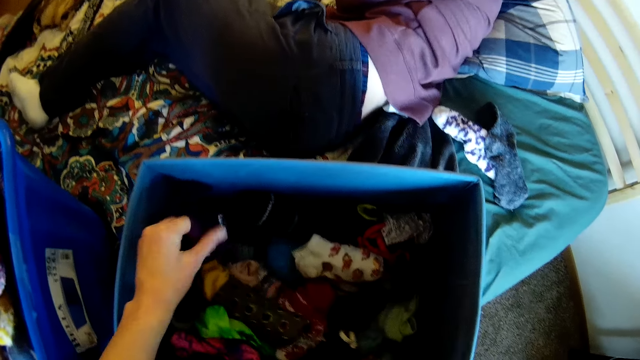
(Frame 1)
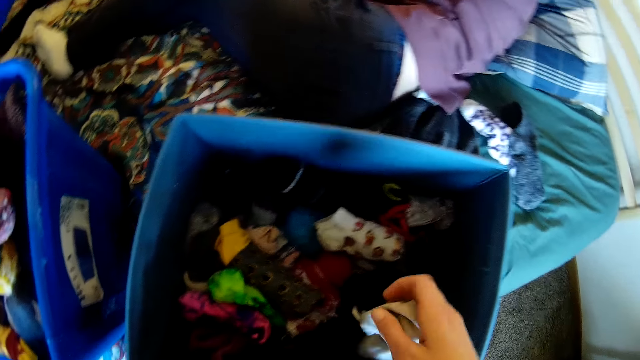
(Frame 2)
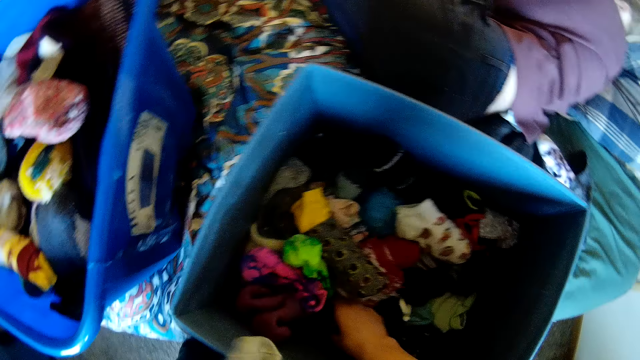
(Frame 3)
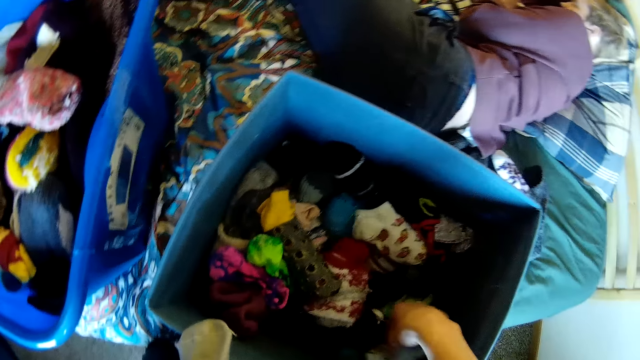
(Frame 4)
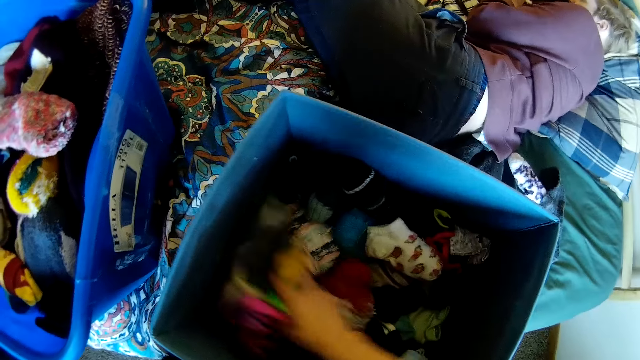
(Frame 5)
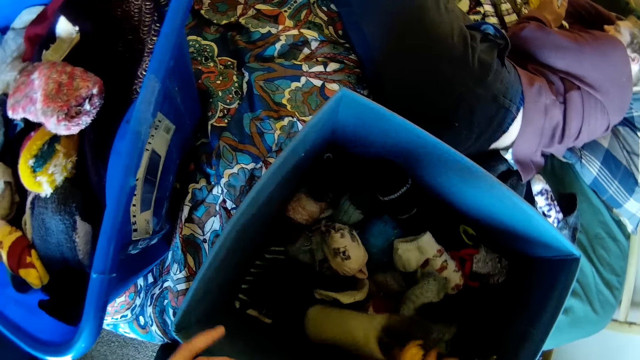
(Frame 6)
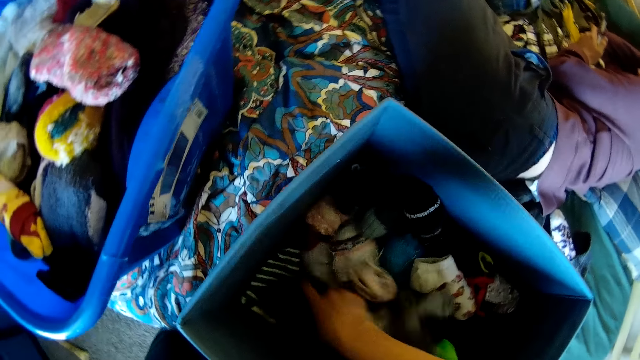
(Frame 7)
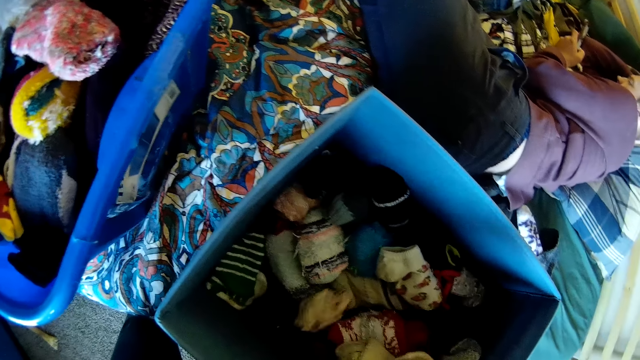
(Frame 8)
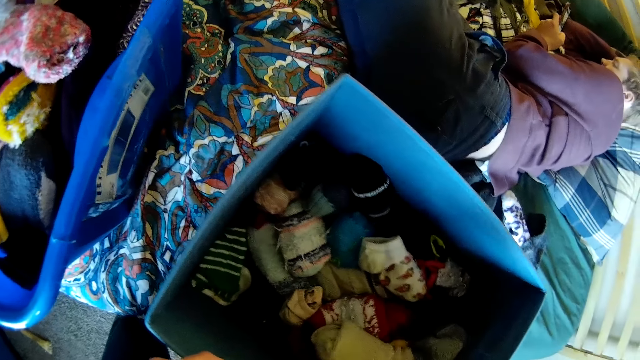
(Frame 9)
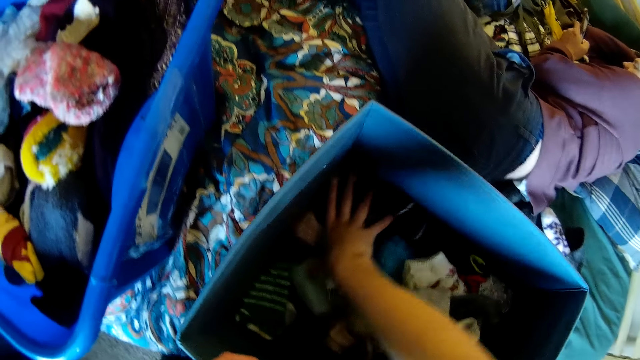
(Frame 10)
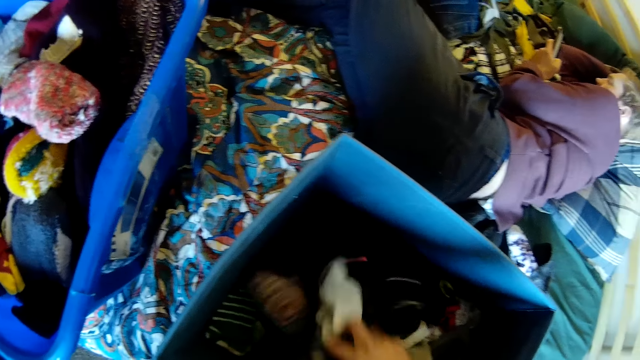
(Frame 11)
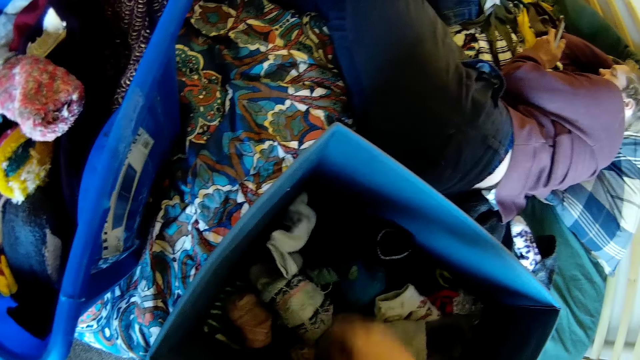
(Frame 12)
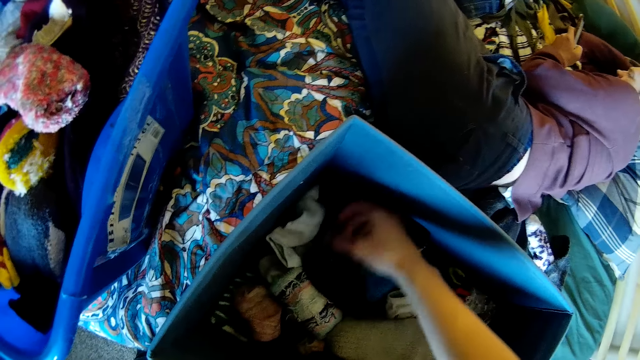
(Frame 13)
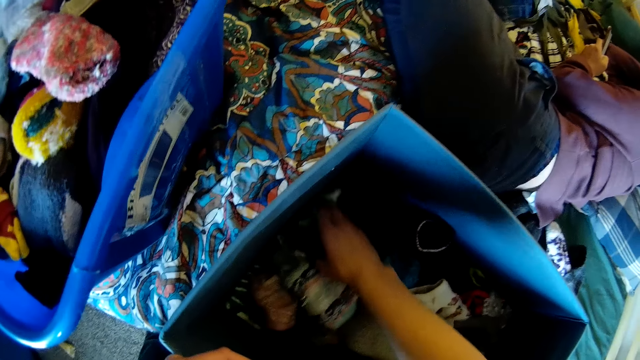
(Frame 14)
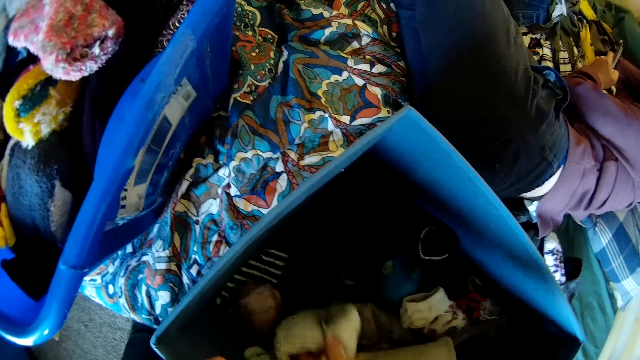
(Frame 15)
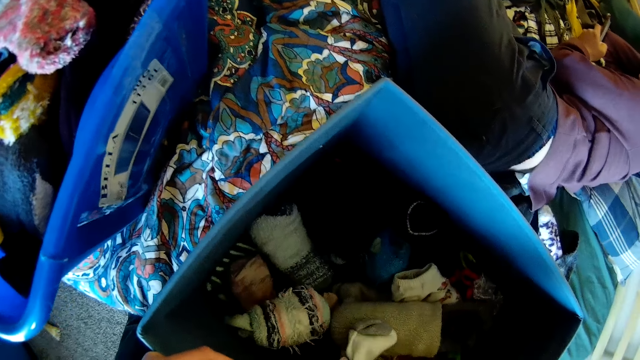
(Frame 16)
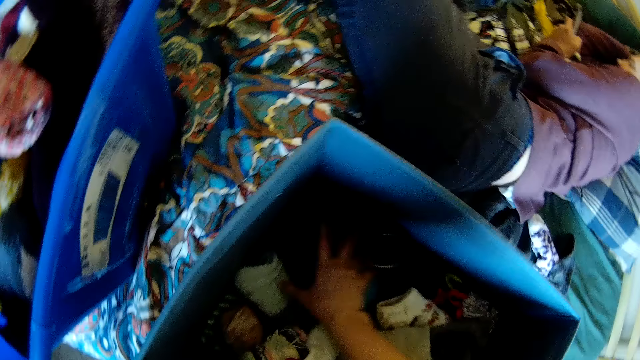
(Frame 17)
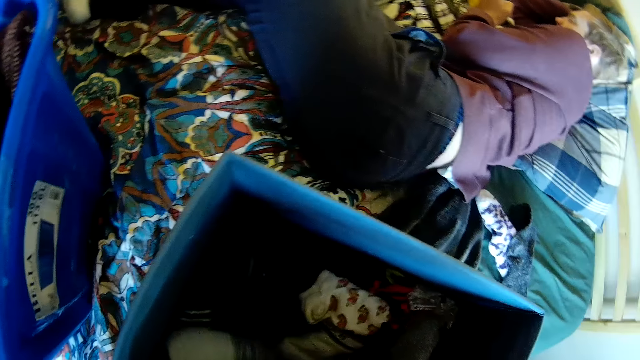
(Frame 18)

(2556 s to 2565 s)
The camera wearer moves the socks.

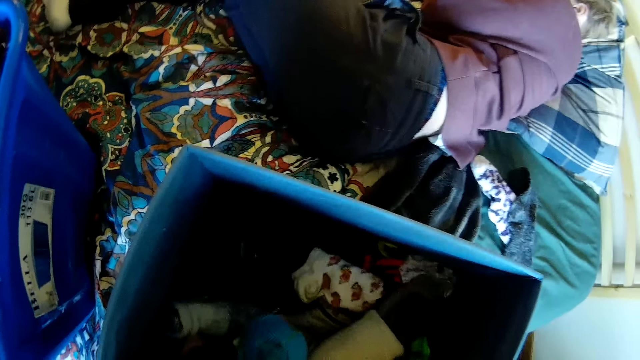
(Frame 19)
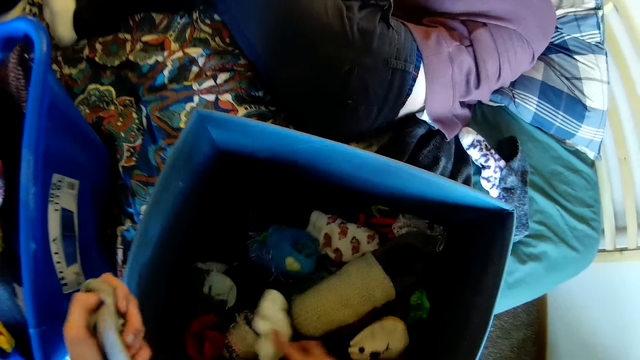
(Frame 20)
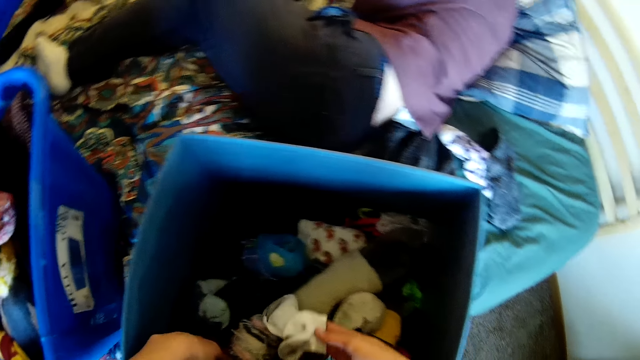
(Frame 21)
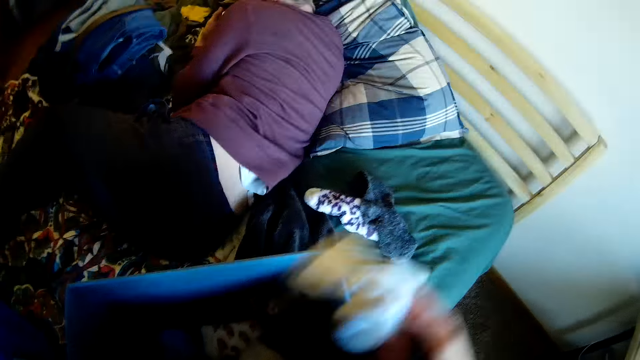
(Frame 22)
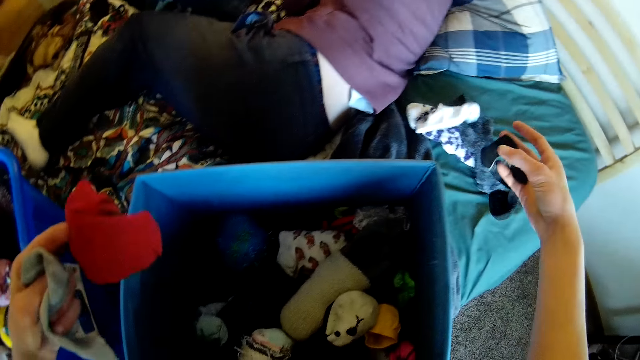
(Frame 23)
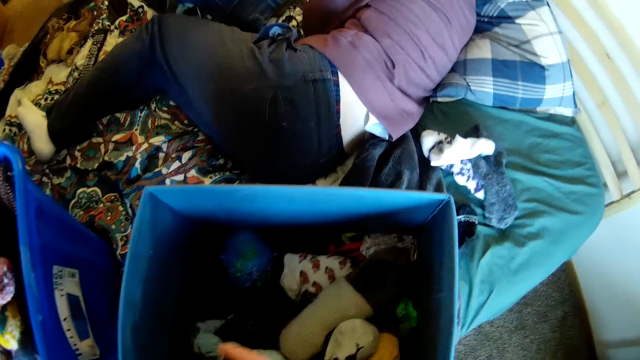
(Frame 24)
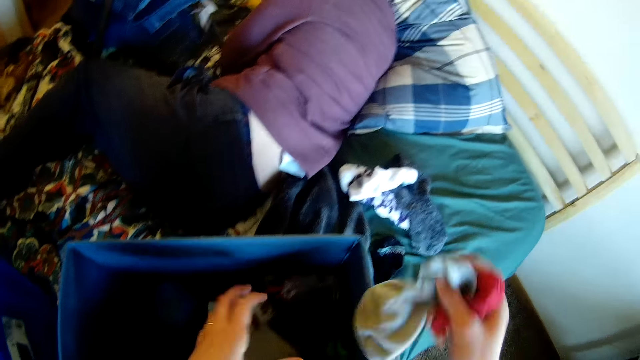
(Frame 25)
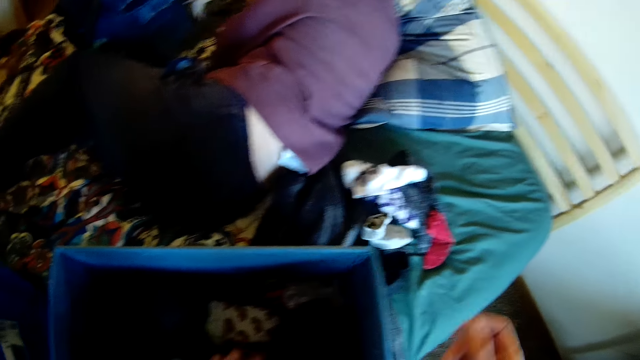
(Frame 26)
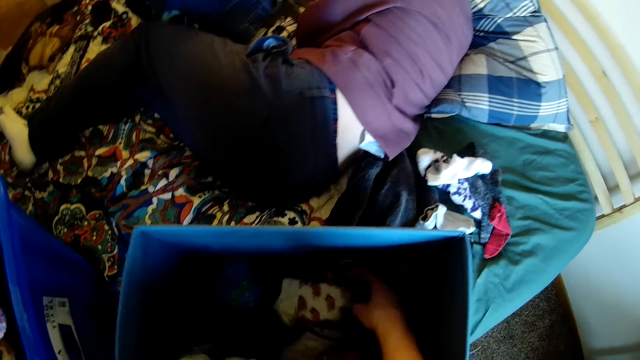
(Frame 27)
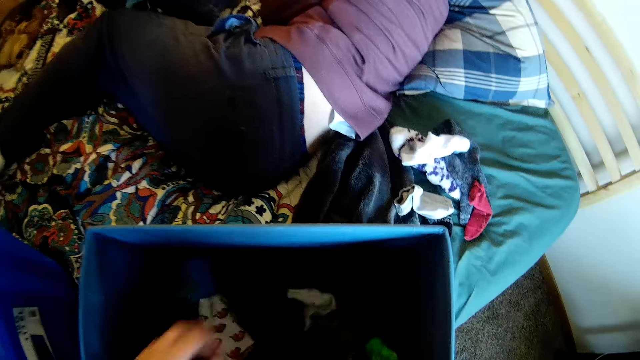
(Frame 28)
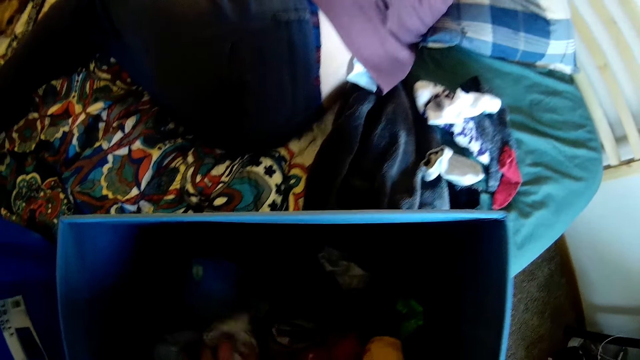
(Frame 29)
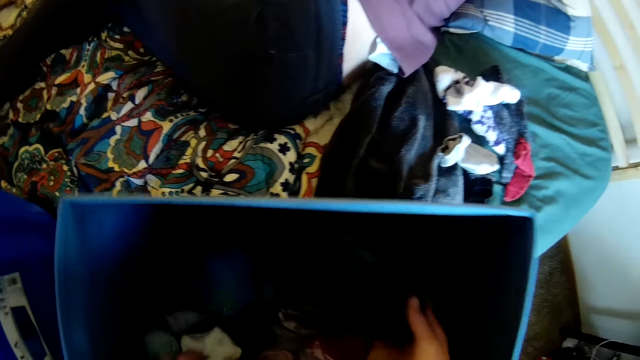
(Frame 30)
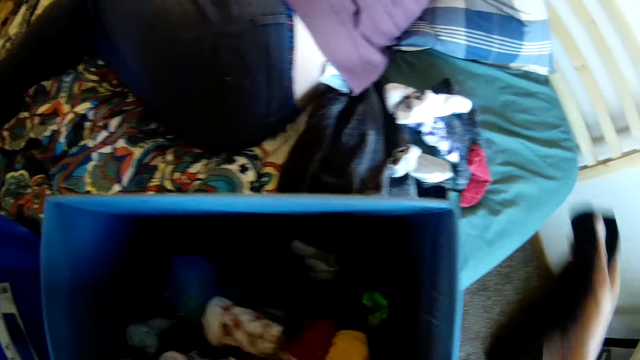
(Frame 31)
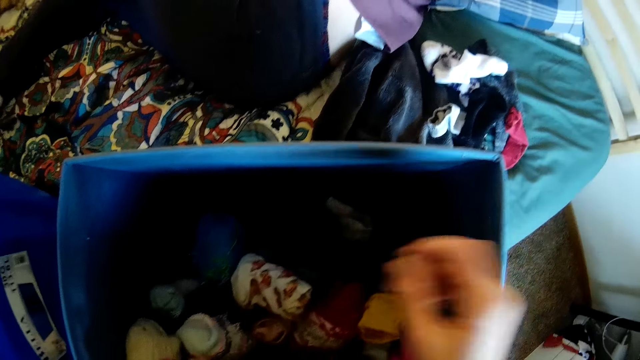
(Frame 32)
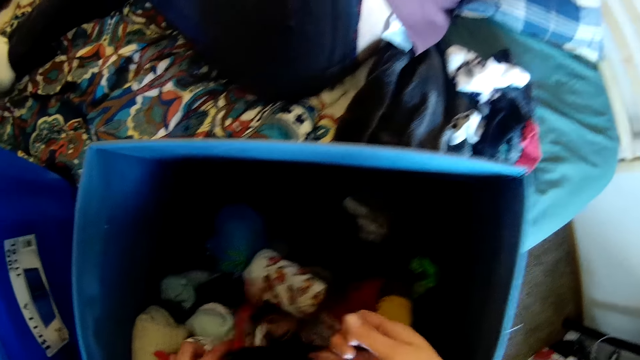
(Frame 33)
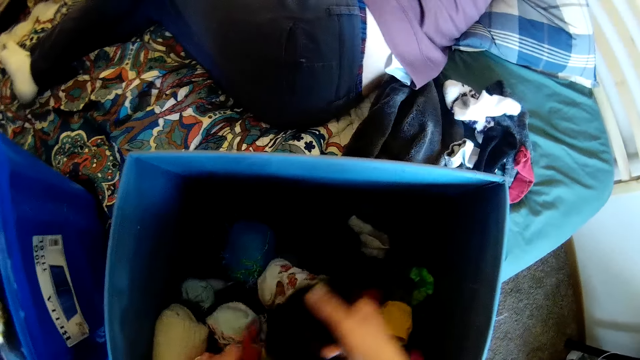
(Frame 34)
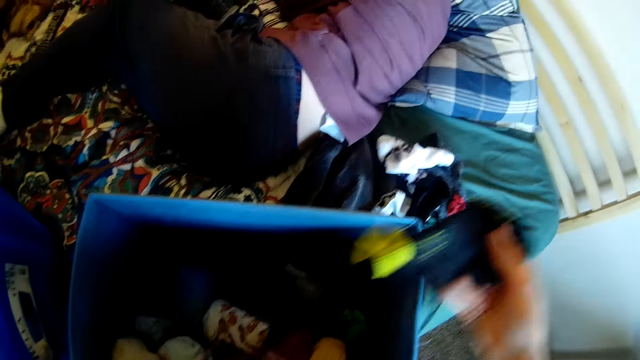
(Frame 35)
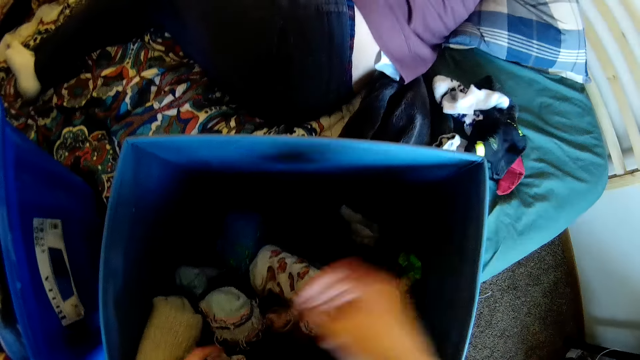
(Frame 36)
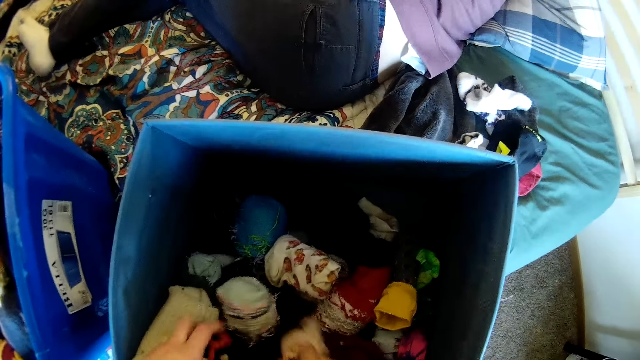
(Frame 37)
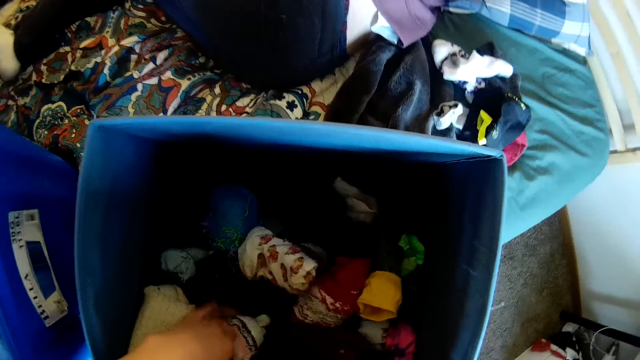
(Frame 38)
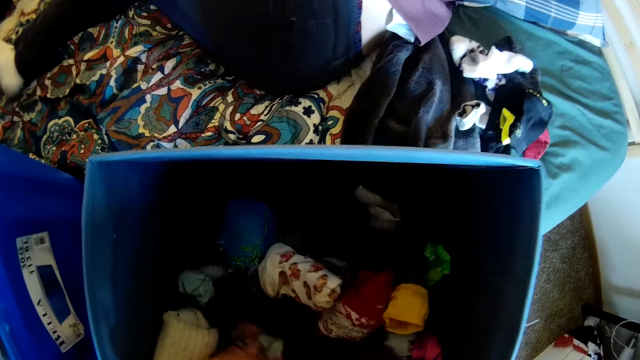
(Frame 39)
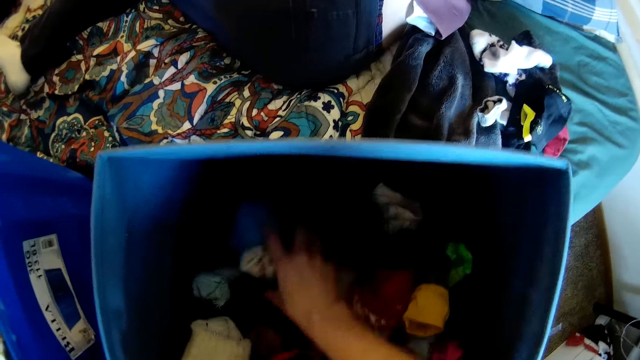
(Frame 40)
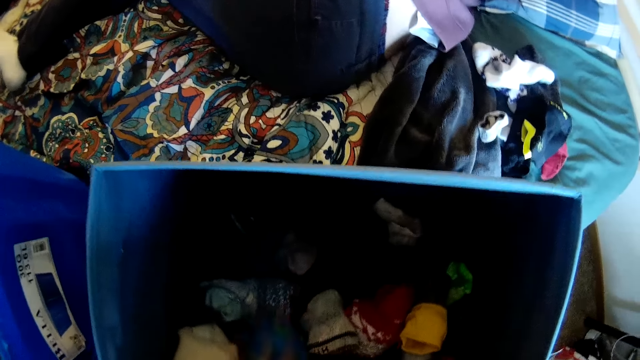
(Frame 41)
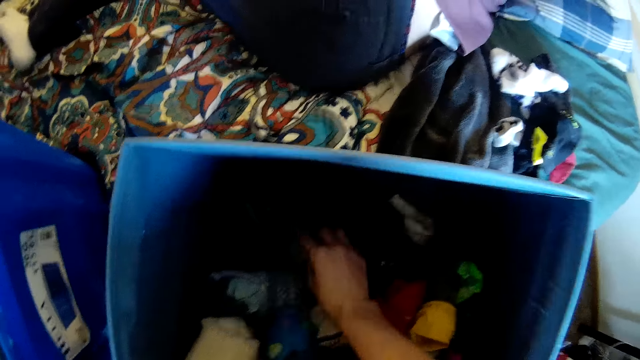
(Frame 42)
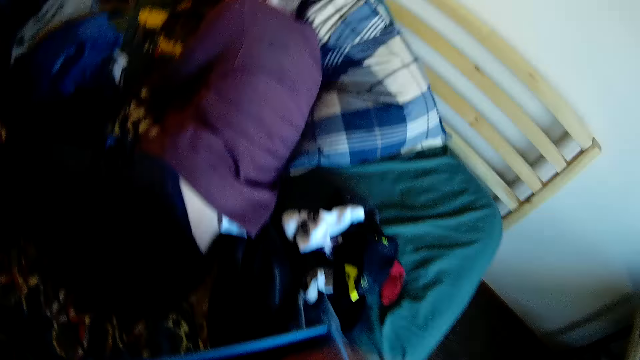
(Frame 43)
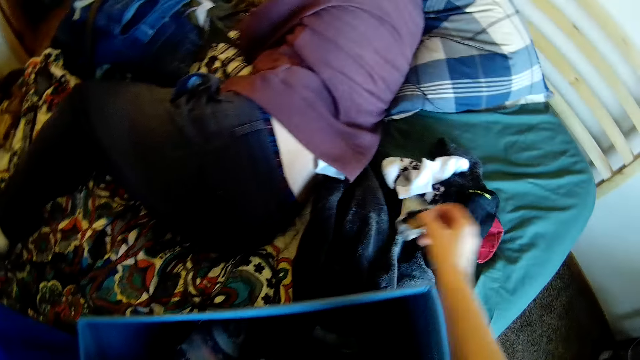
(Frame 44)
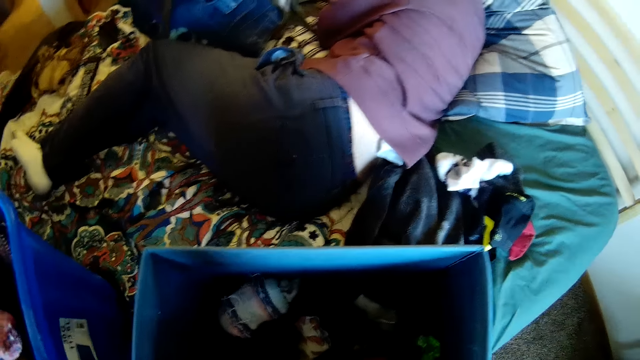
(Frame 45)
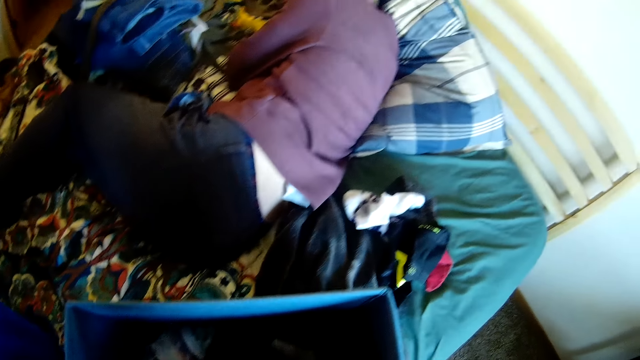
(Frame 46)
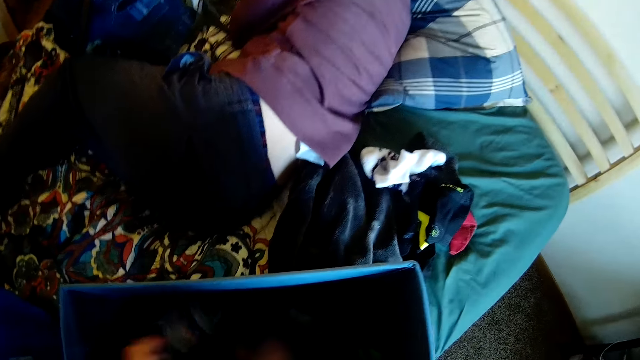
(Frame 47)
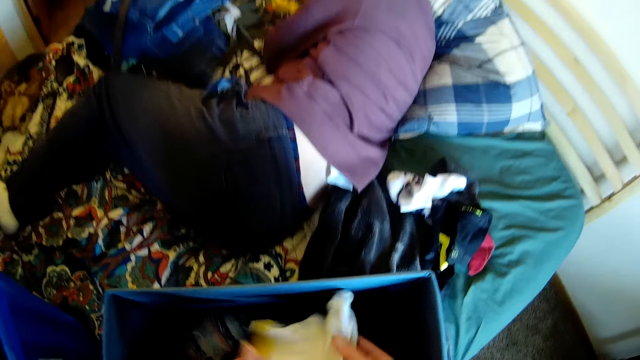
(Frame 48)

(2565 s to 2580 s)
The camera wearer puts the socks on the bed. They pick the sock. They mix the socks. They put the socks on the bed. They pick the sock. They put the socks on the bed. They pick the sock. They touch the socks. They pick the sock.
